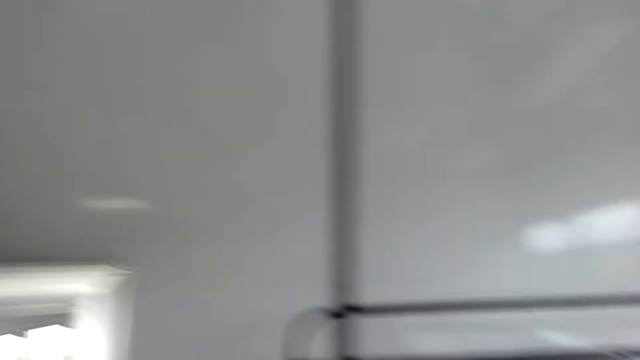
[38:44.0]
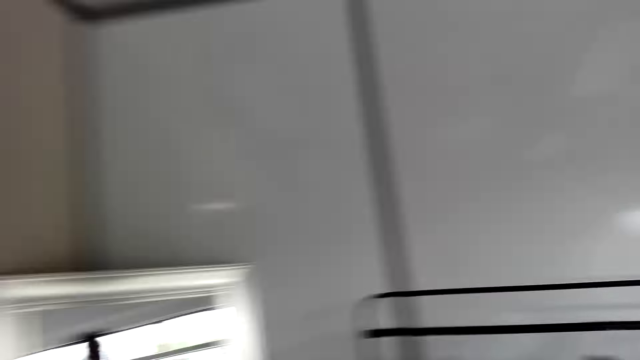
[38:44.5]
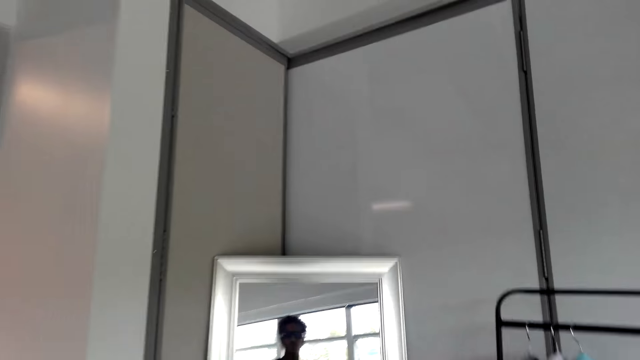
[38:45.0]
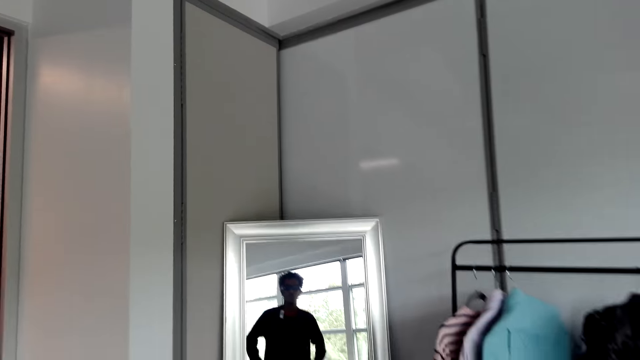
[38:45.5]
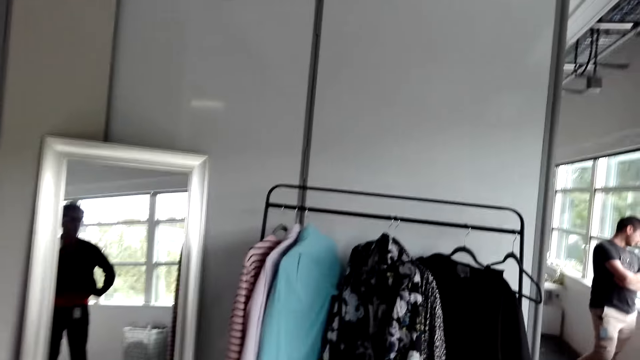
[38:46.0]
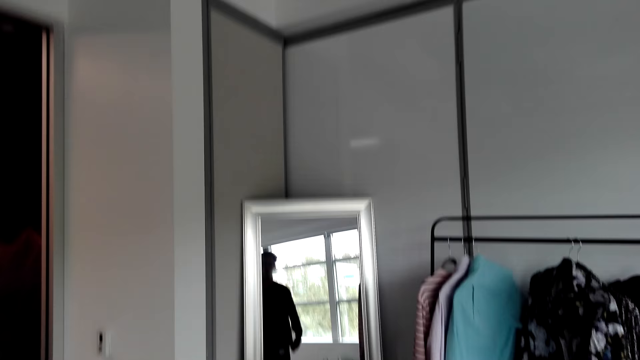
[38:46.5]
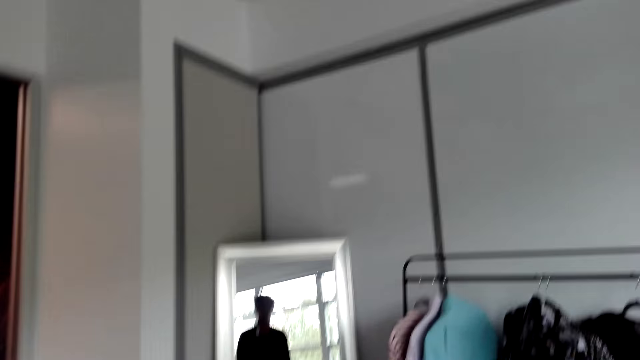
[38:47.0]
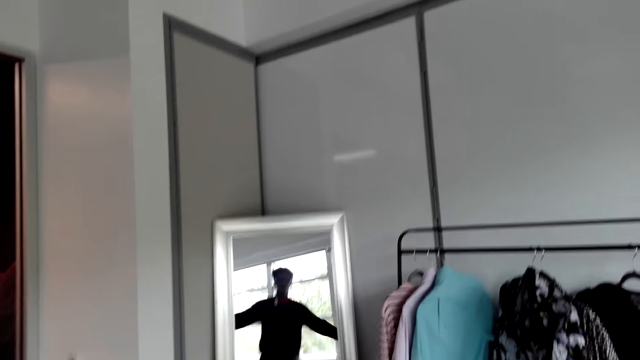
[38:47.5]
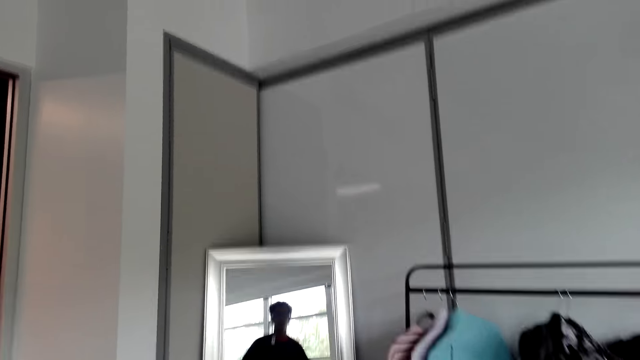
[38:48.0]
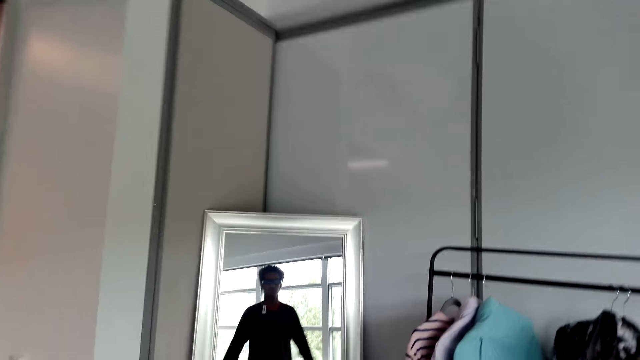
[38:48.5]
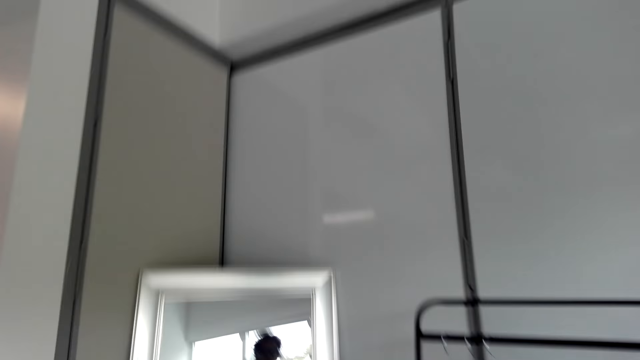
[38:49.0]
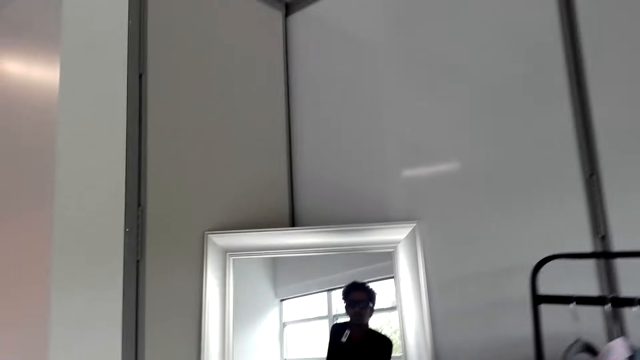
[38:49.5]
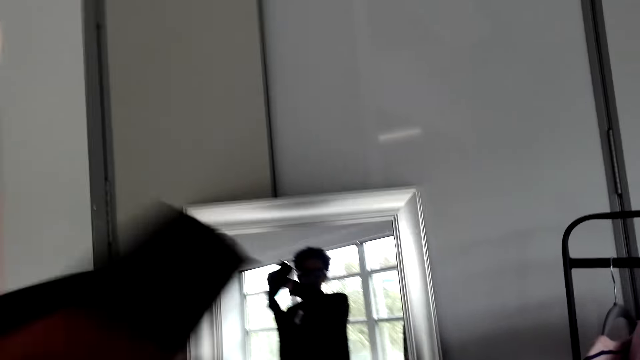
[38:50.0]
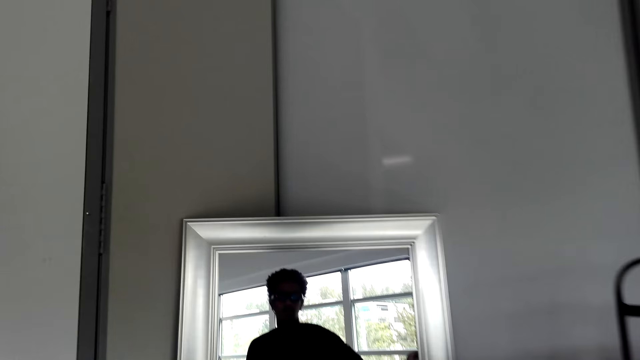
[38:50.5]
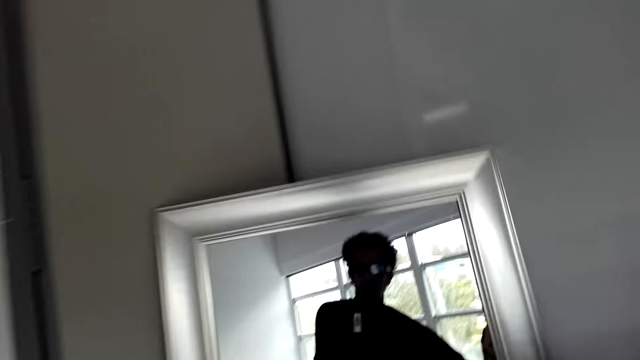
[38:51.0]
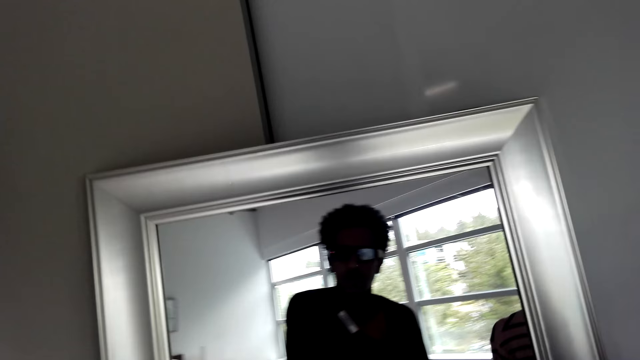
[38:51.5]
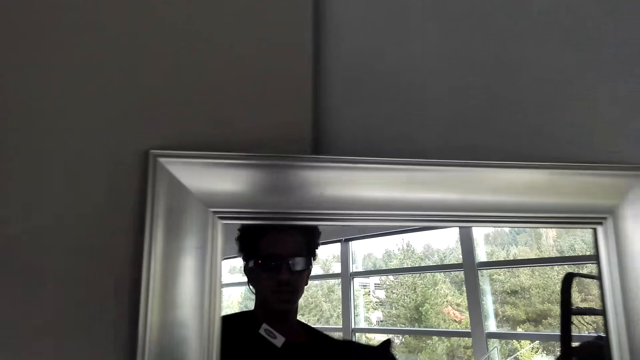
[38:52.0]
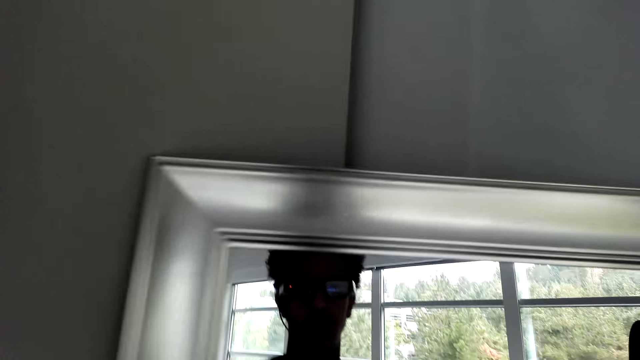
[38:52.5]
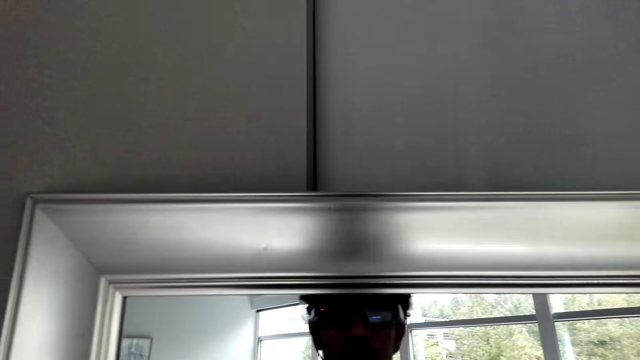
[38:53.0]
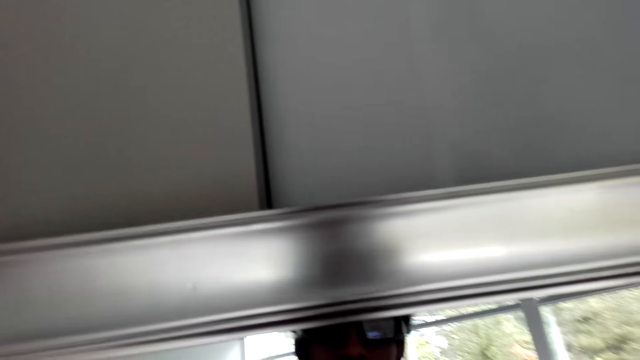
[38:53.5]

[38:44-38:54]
The camera wearer looks at himself on the mirror. They take off the shirt.

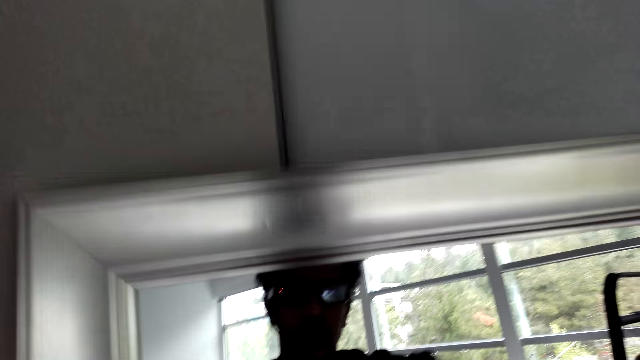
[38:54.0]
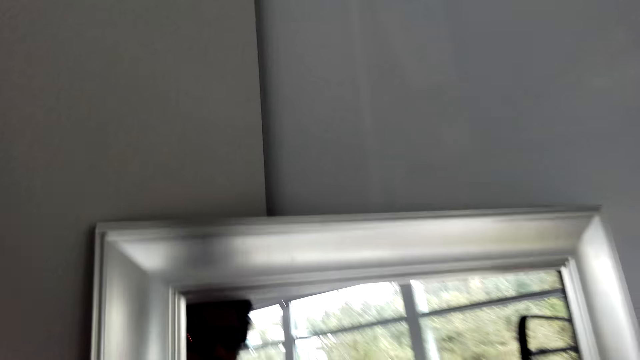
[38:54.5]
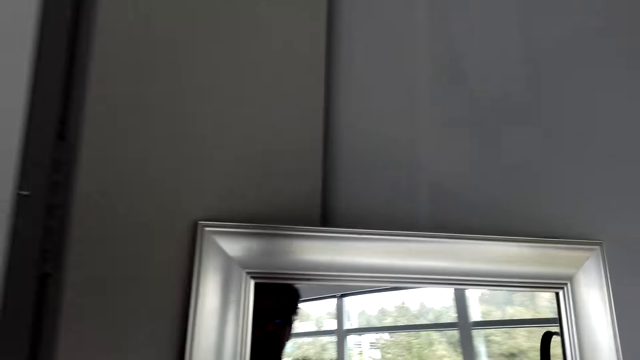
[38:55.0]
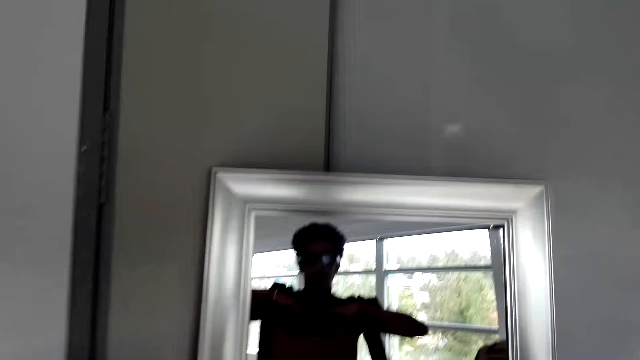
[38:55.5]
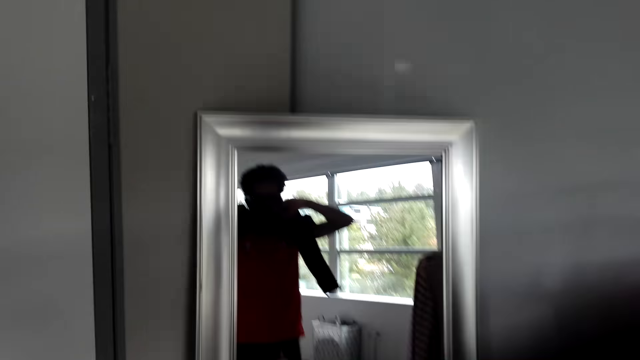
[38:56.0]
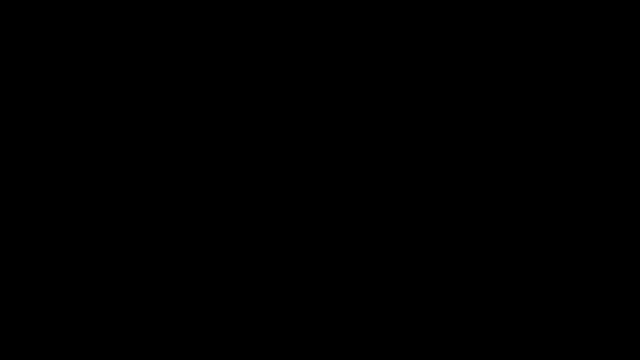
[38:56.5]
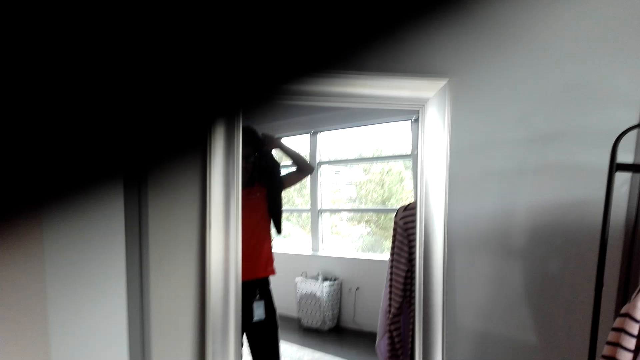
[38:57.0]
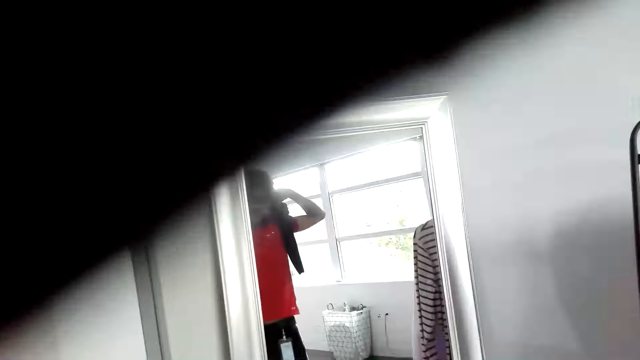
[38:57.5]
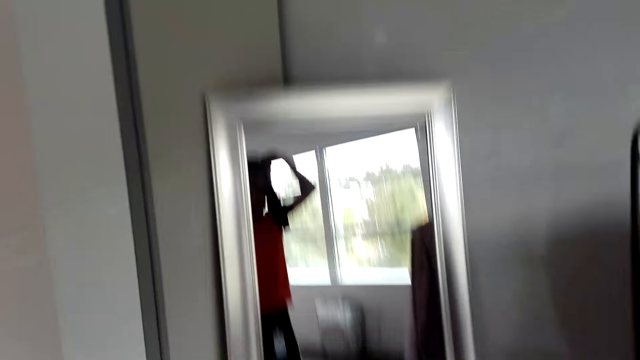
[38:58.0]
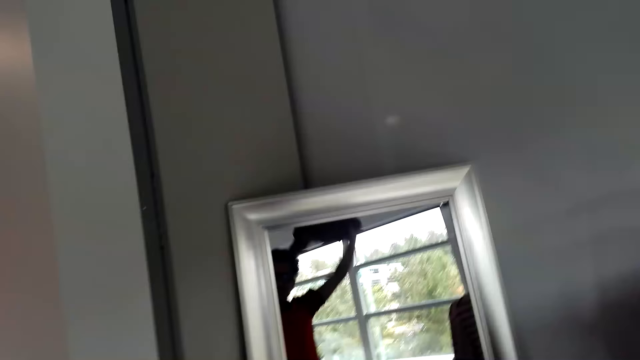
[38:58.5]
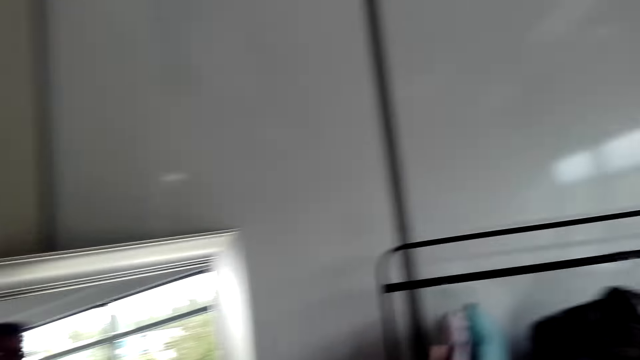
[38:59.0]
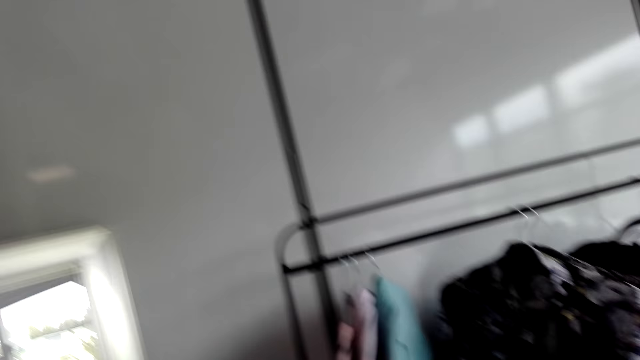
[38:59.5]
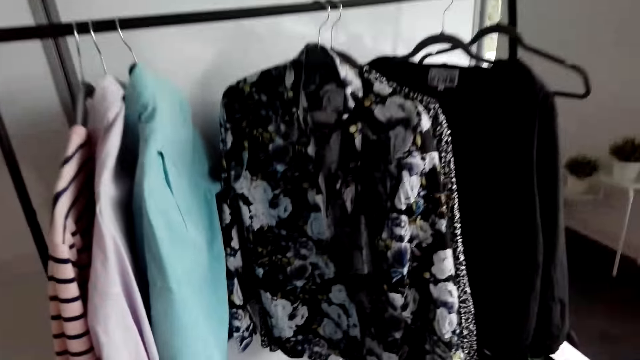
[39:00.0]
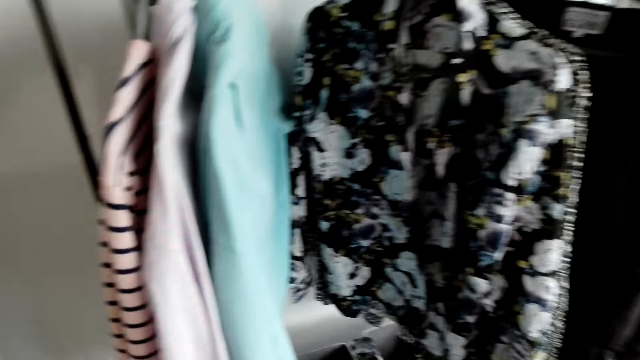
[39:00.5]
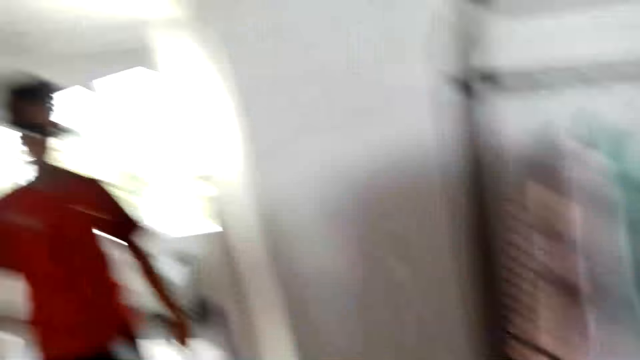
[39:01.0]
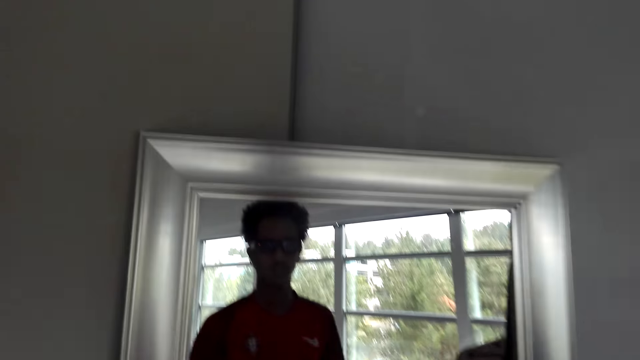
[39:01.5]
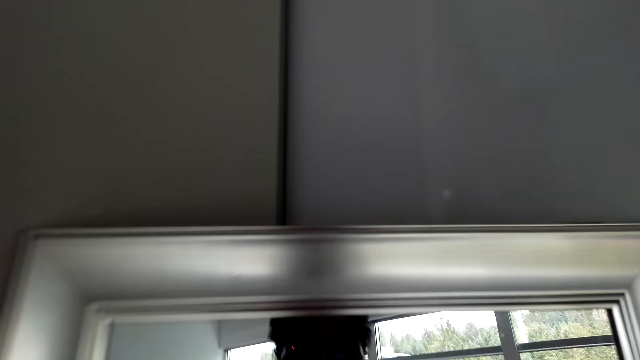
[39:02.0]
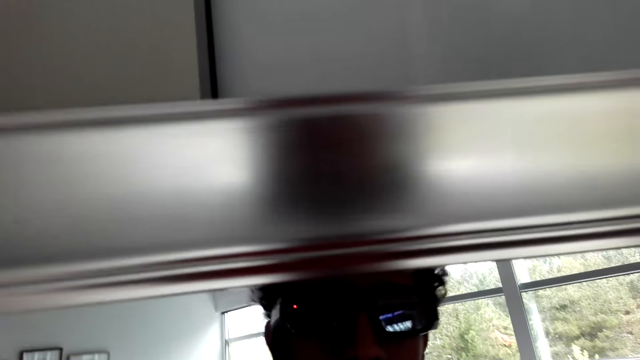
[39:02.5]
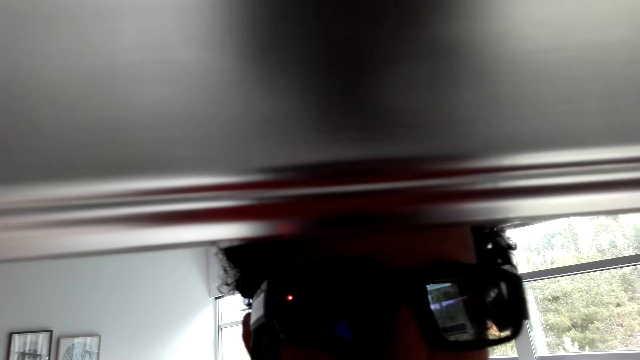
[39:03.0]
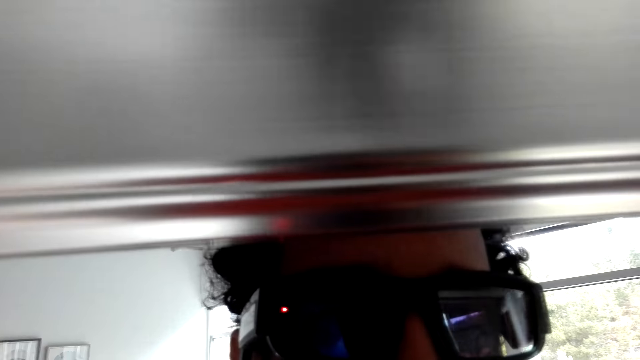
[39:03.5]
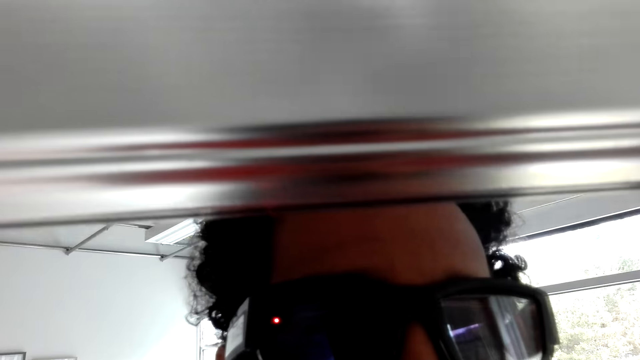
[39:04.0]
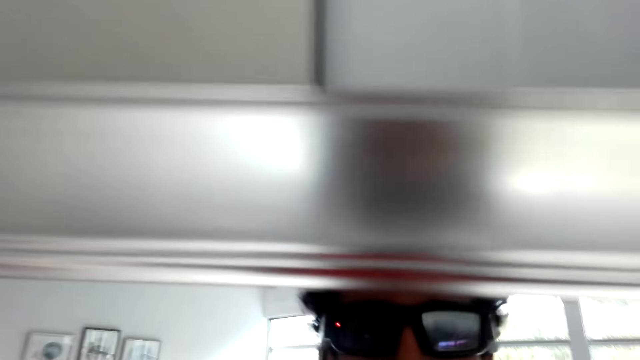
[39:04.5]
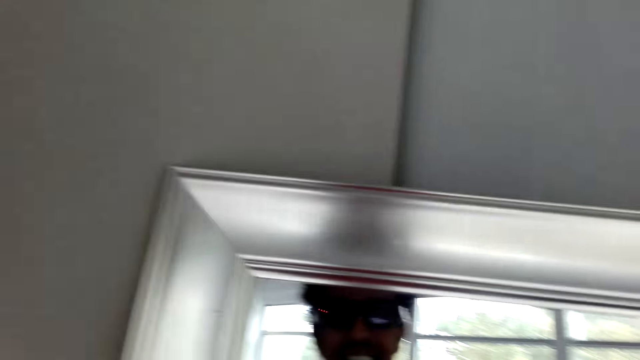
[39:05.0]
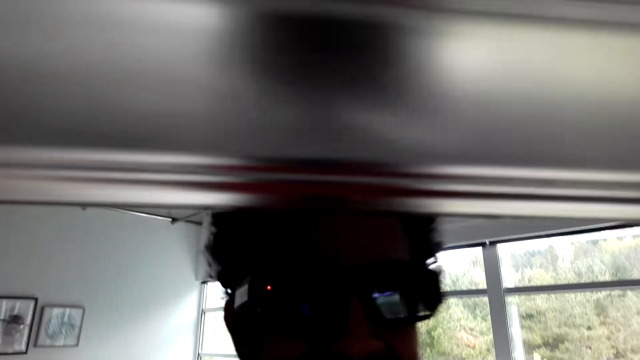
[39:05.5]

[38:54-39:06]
The camera wearer removes the T-shirt. They look at themselves on the mirror. They stand in front of the mirror.
